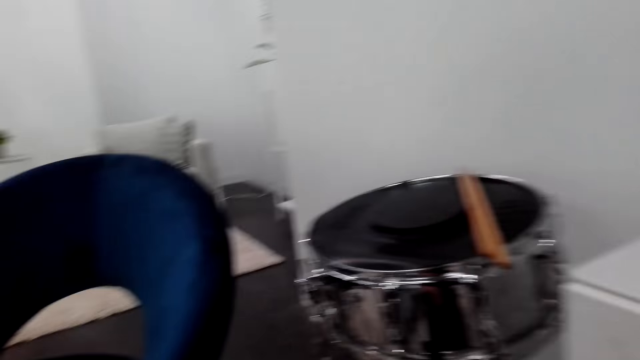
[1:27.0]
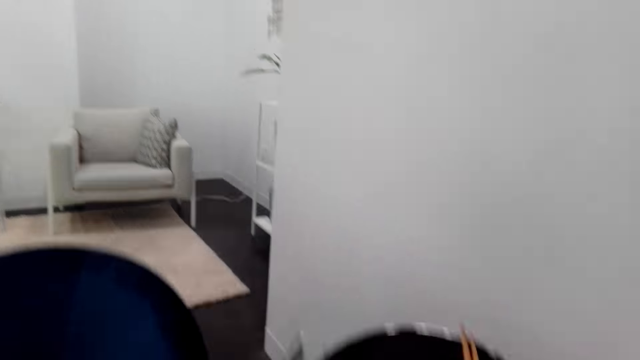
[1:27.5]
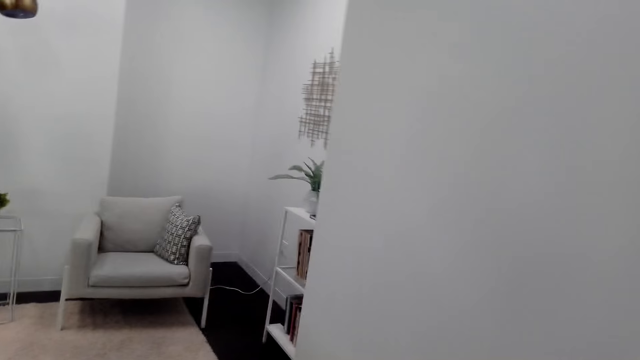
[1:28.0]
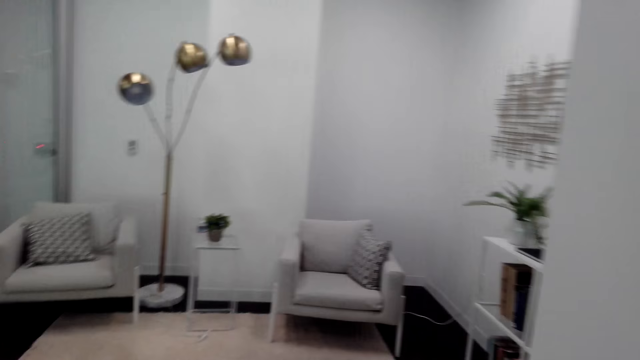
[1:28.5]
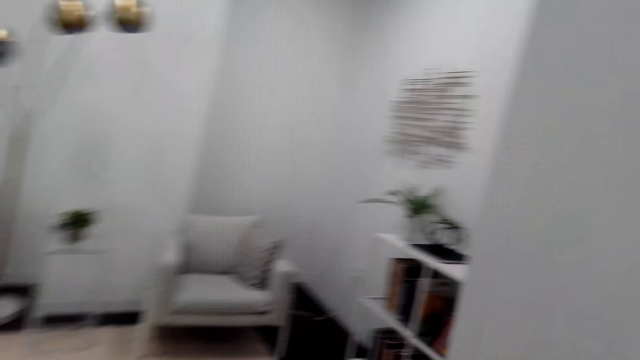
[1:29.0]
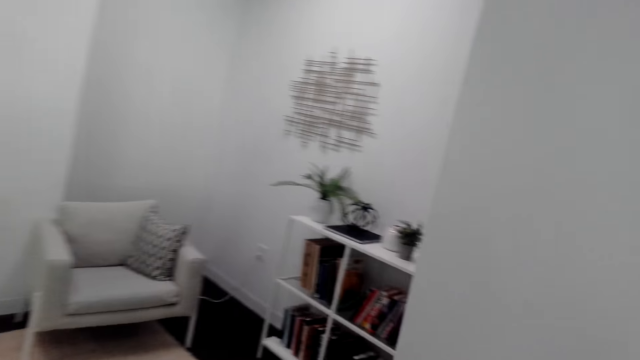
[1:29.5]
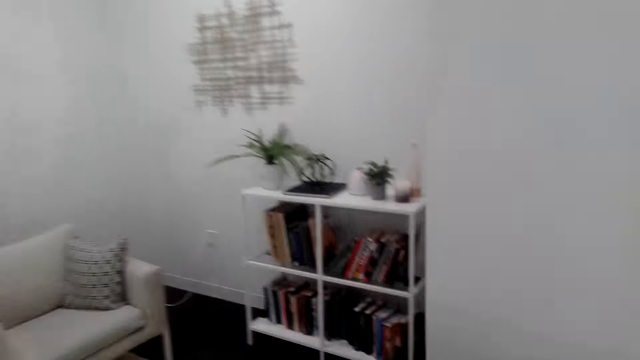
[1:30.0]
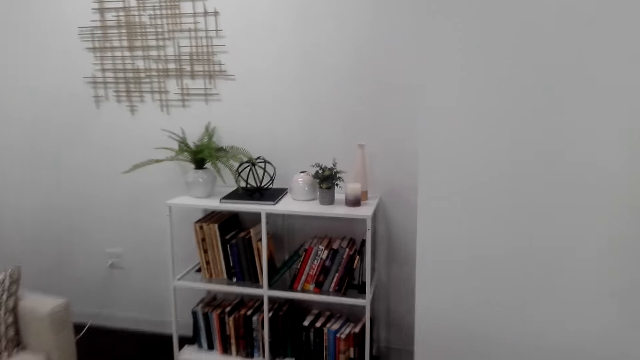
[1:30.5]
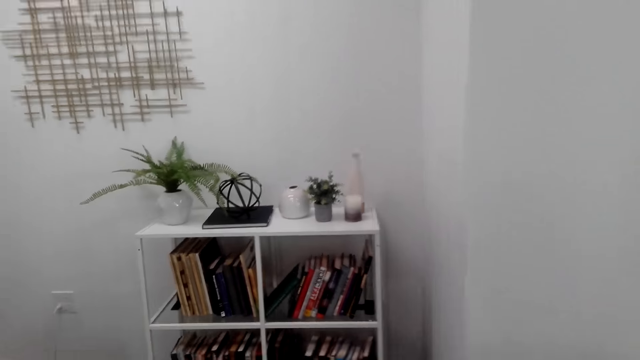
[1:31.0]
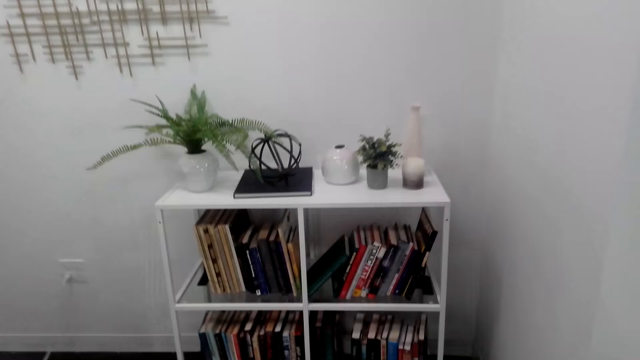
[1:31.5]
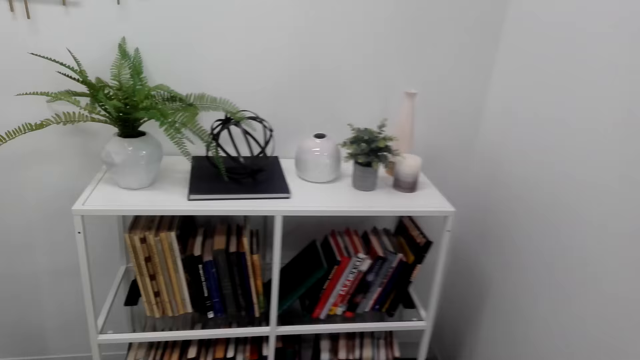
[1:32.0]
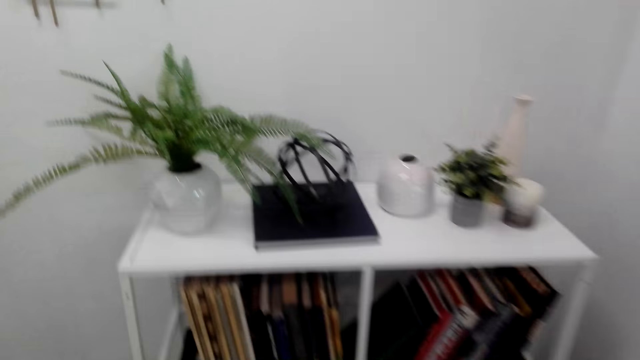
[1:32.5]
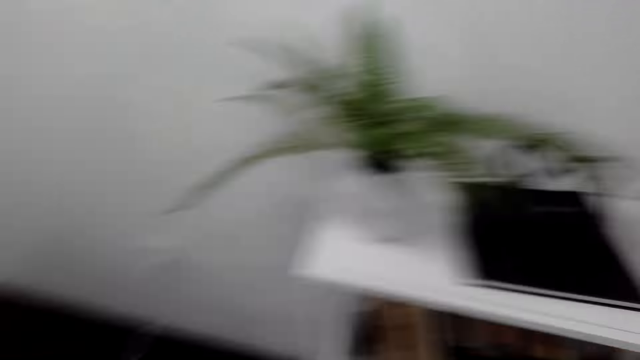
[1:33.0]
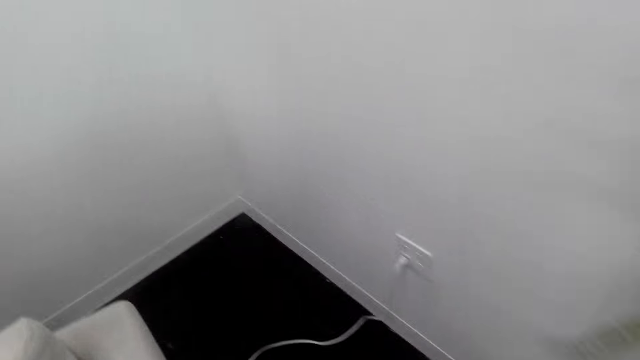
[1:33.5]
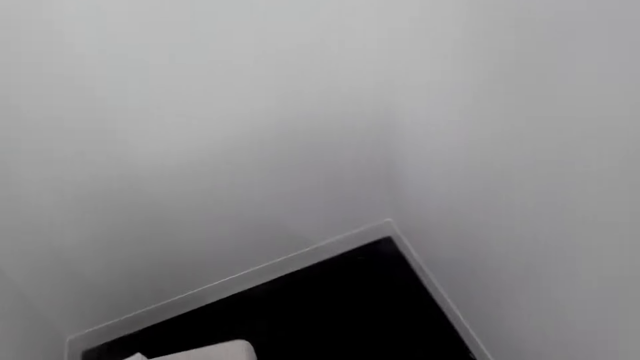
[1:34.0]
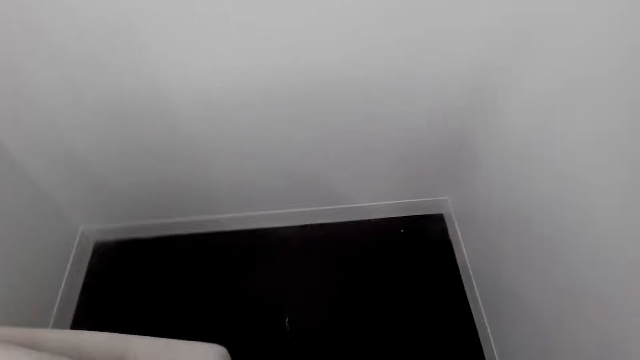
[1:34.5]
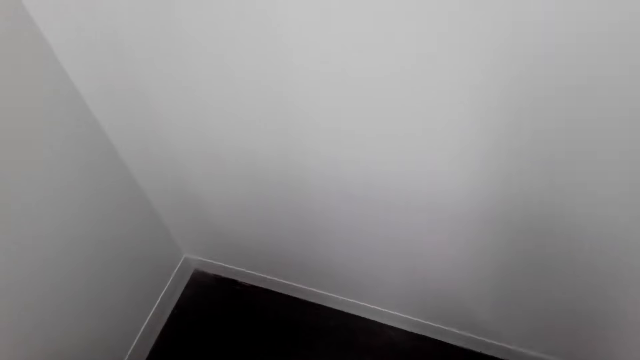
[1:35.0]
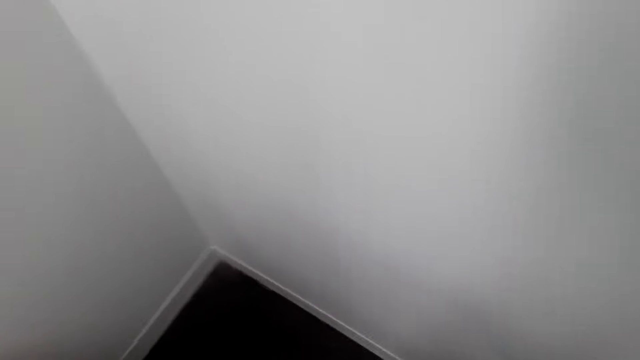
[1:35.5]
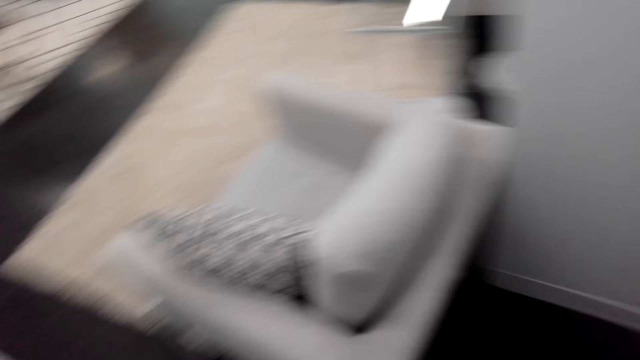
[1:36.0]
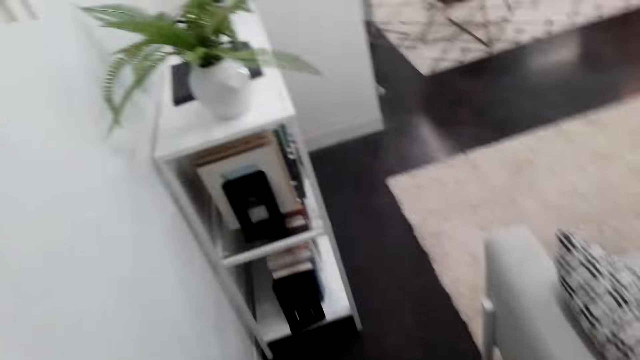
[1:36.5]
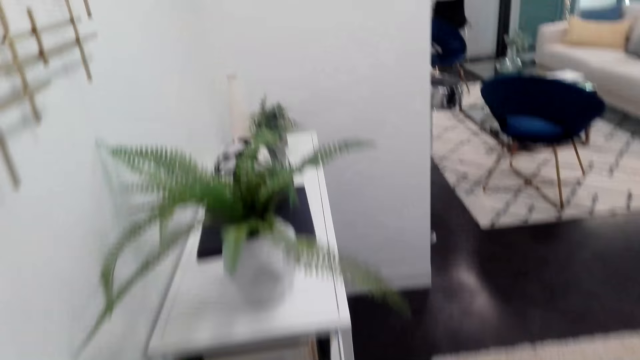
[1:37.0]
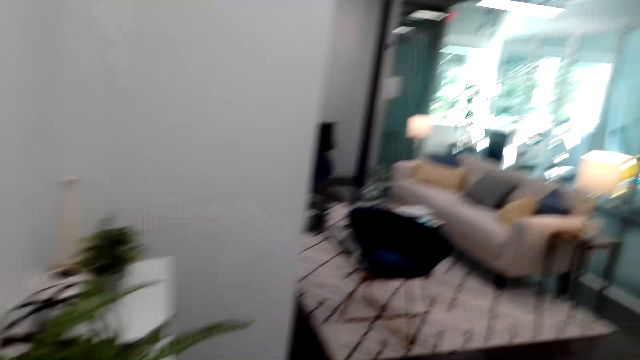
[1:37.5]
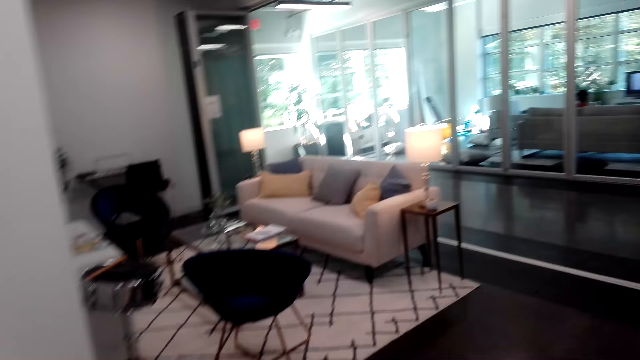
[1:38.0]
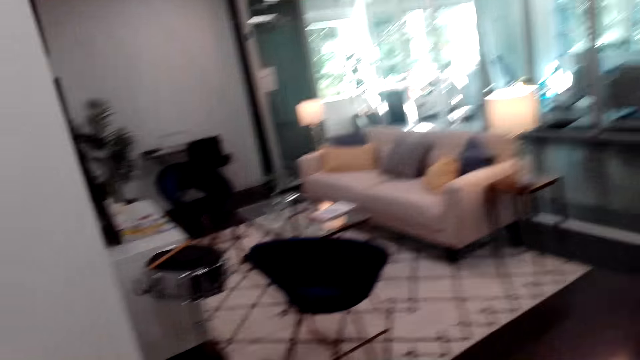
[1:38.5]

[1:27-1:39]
The camera wearer looks around, walks around and looks down.

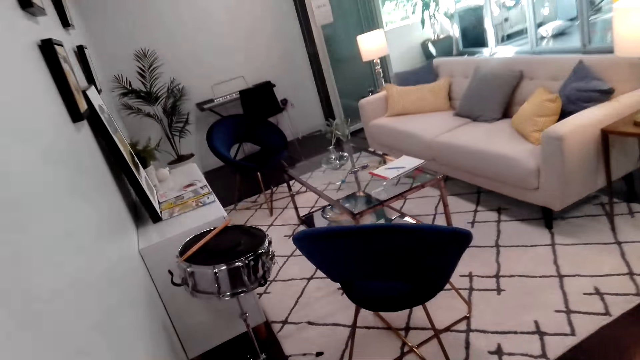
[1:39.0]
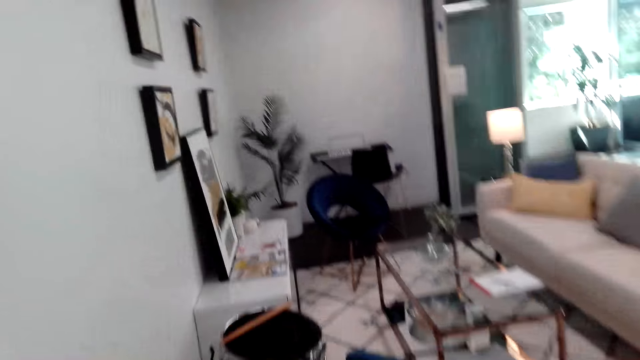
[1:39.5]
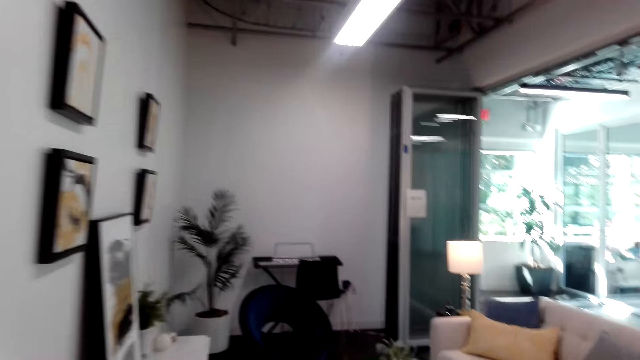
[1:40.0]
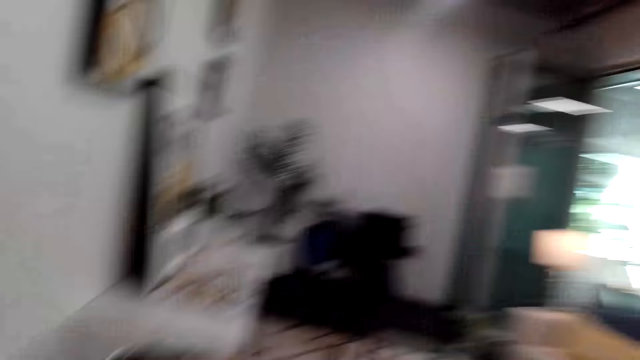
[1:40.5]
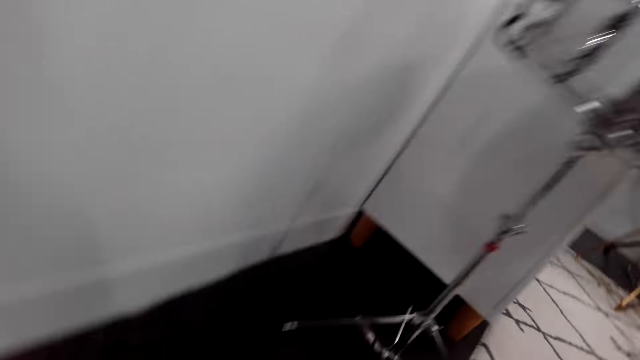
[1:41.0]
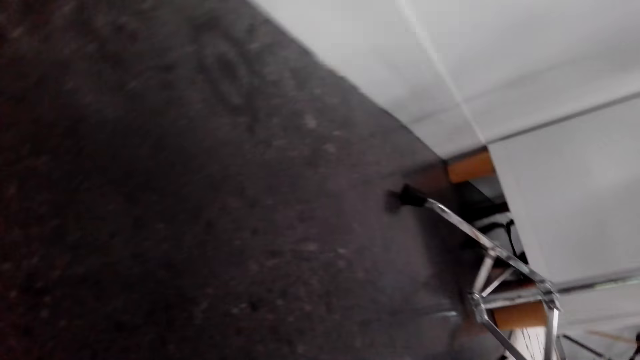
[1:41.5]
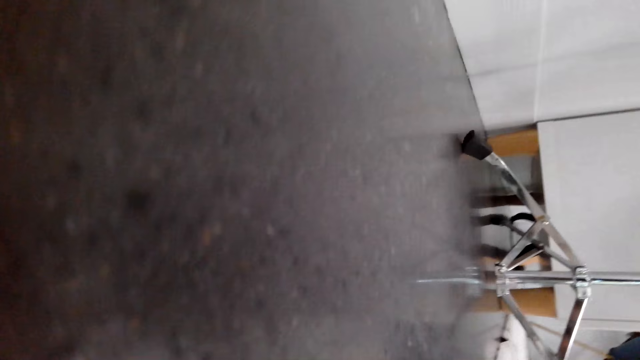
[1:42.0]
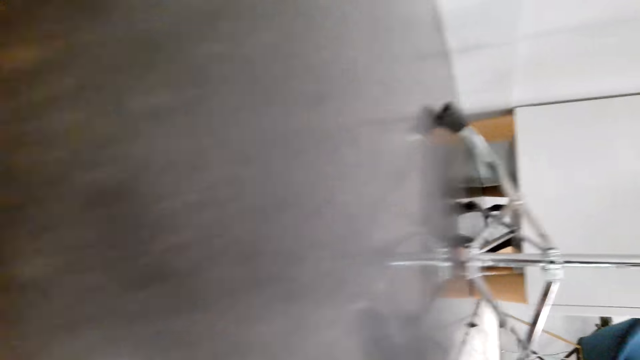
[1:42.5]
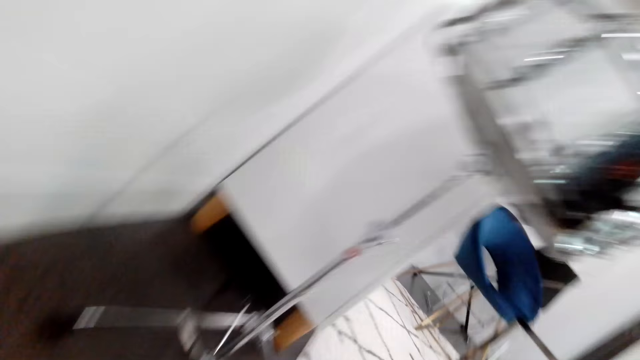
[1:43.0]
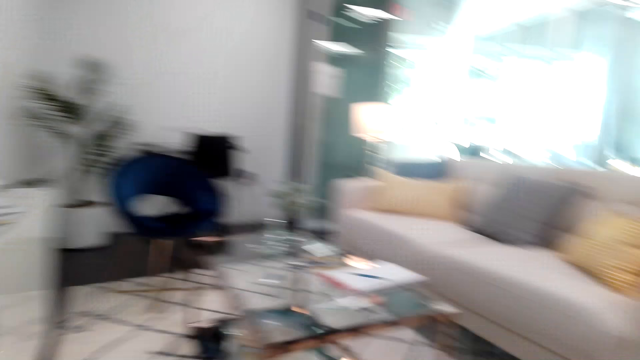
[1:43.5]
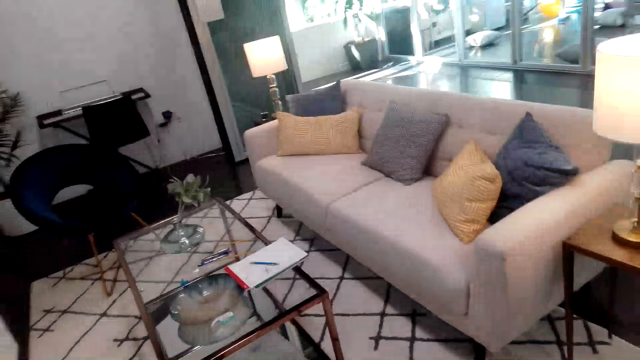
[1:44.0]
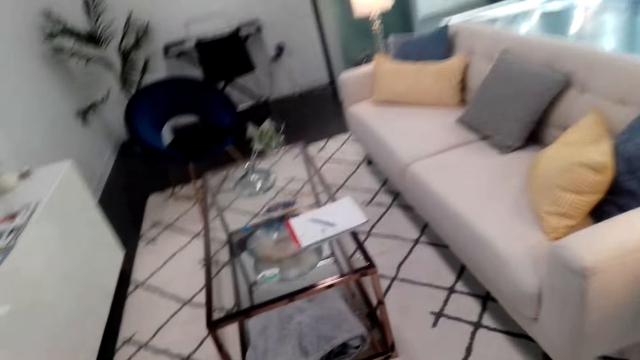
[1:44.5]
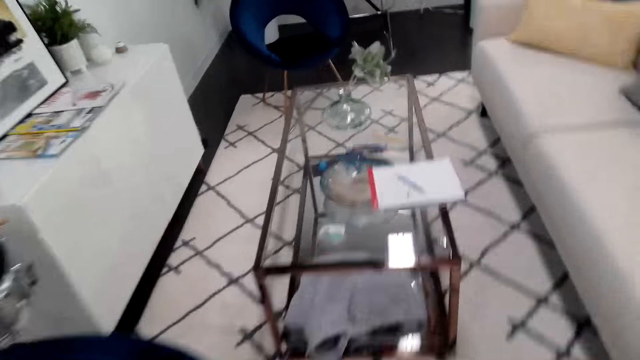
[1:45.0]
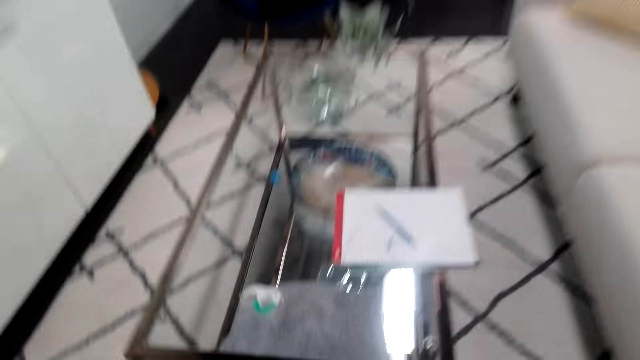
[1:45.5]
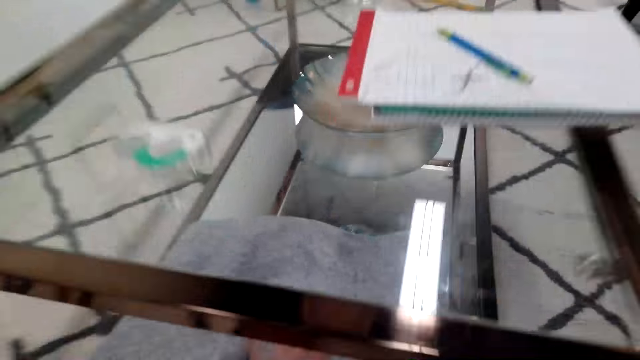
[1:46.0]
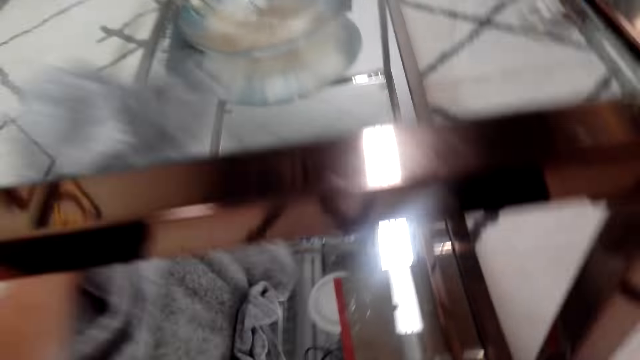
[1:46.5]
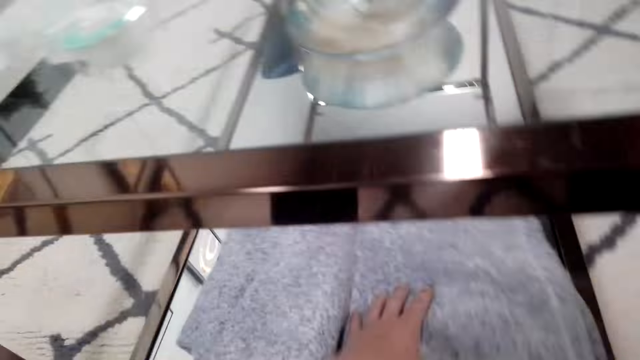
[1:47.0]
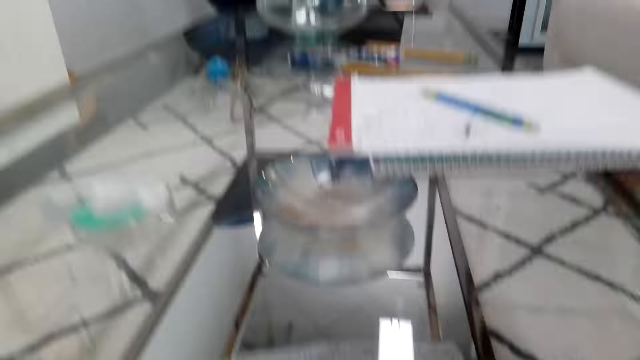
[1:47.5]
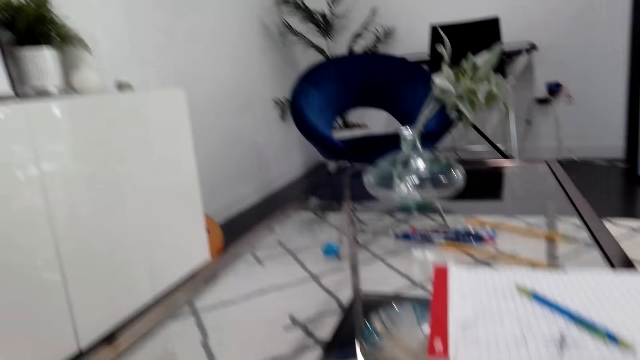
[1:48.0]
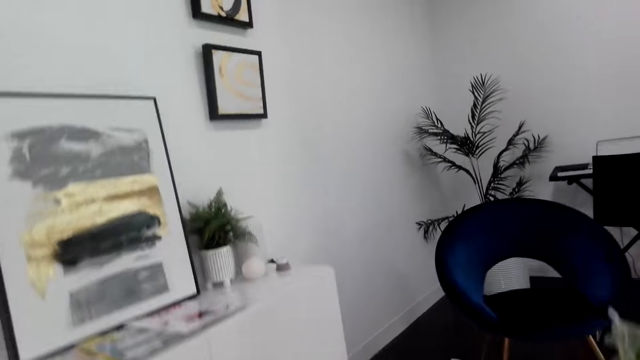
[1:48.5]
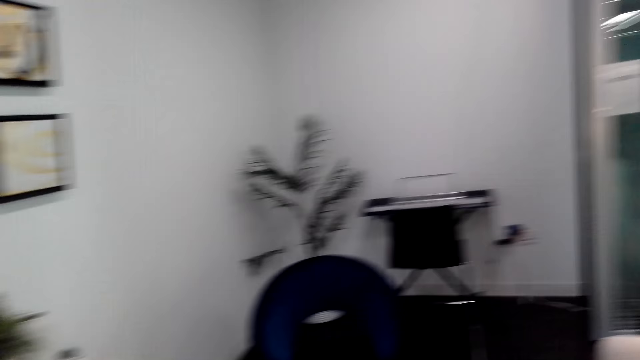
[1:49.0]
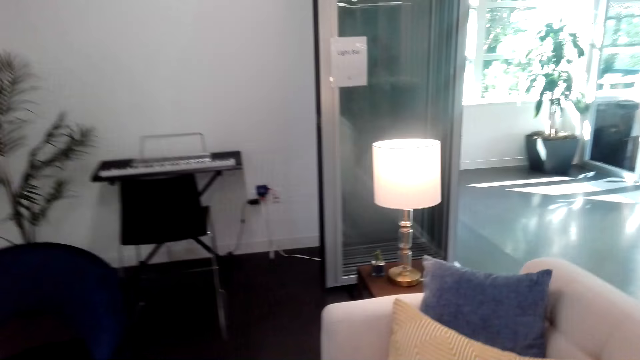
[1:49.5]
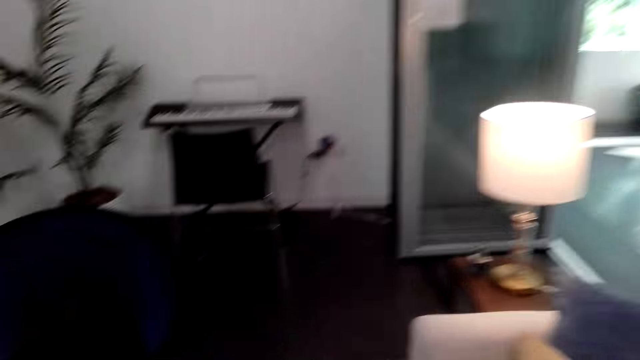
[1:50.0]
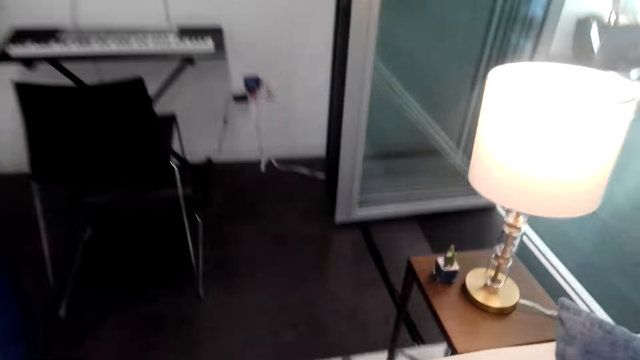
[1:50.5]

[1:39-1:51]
The camera wearer looks under the cabinet. They look around. They carry a cloth under a table. They lift the cloth on the table. They look around.
